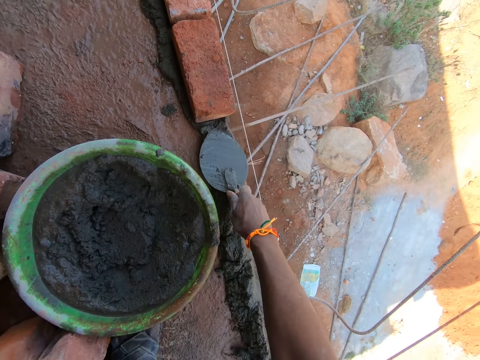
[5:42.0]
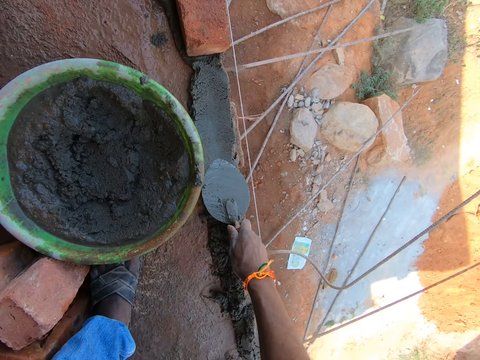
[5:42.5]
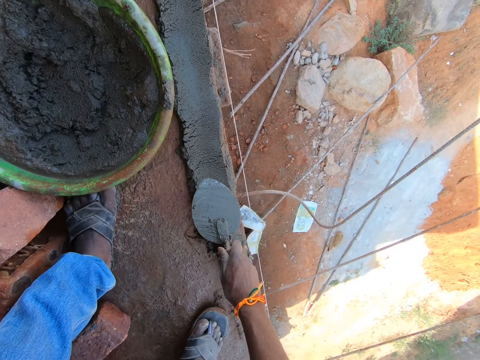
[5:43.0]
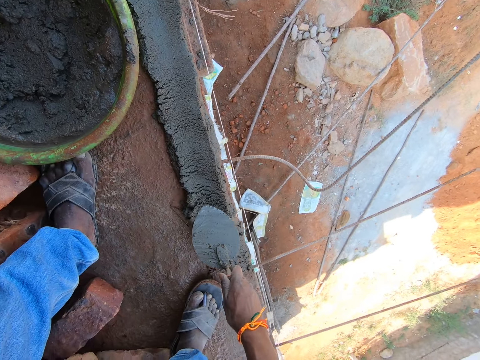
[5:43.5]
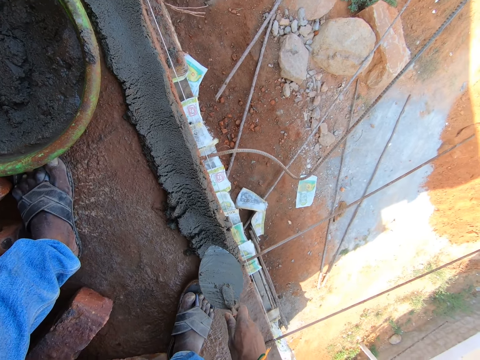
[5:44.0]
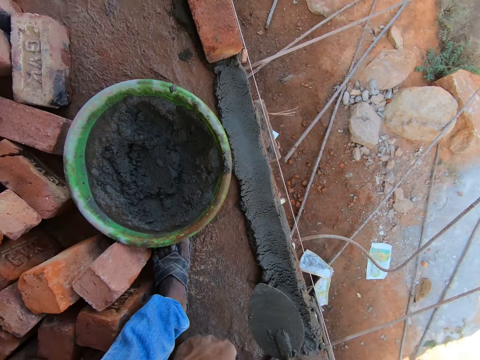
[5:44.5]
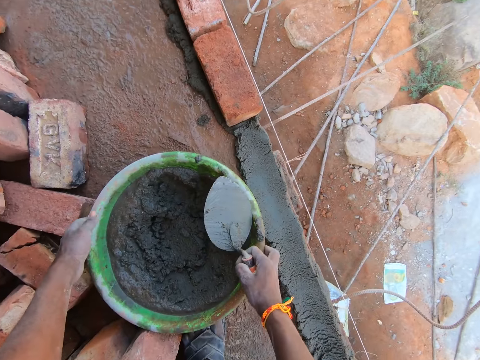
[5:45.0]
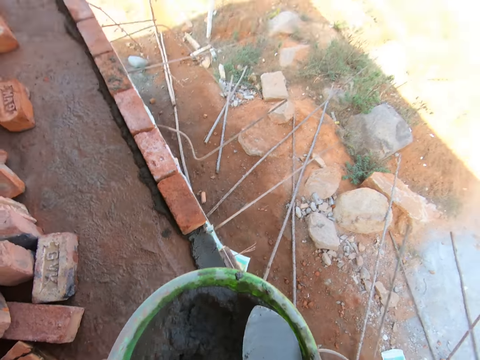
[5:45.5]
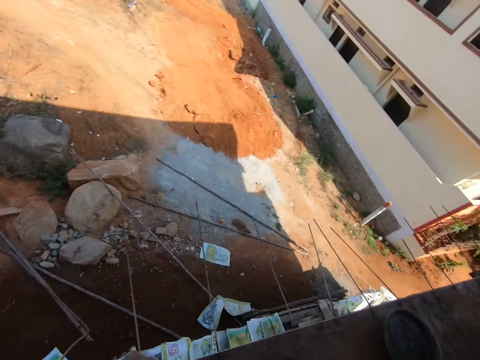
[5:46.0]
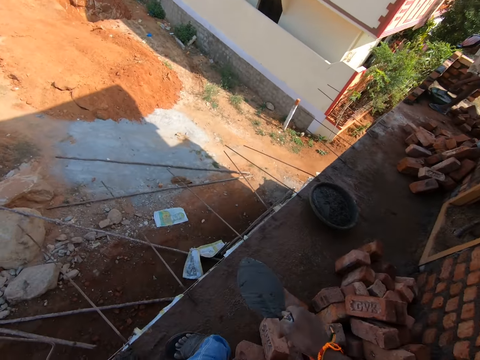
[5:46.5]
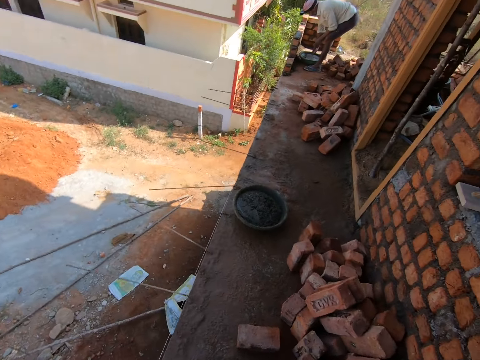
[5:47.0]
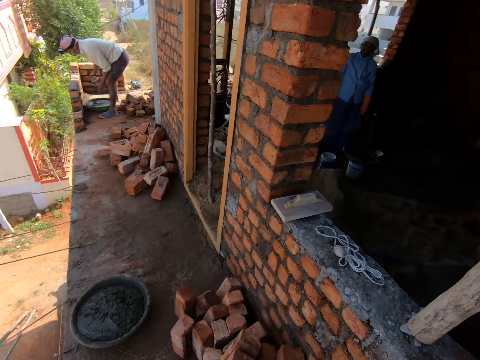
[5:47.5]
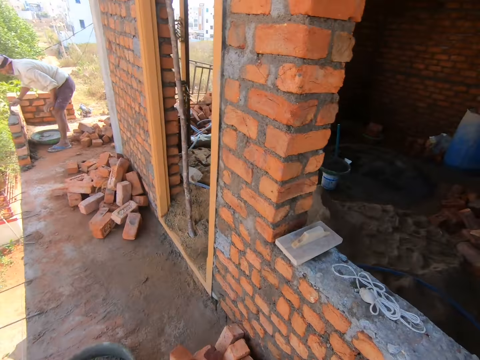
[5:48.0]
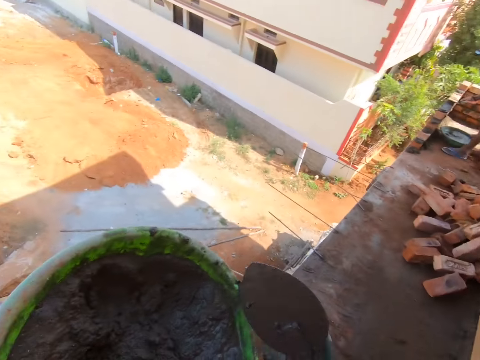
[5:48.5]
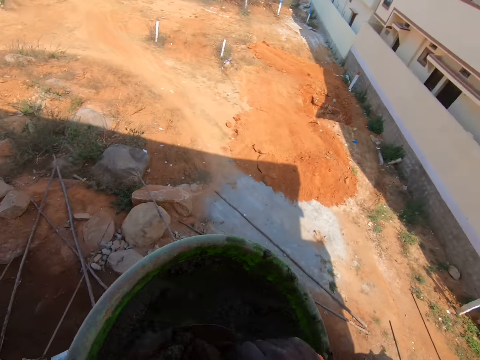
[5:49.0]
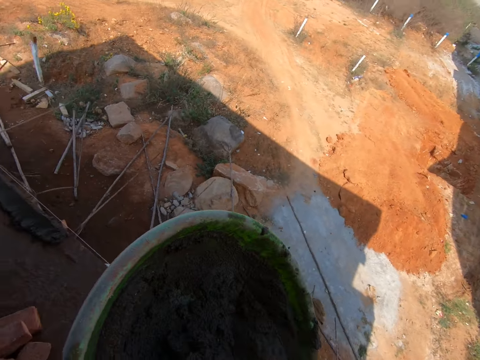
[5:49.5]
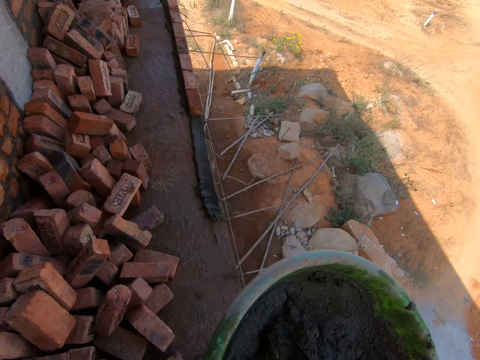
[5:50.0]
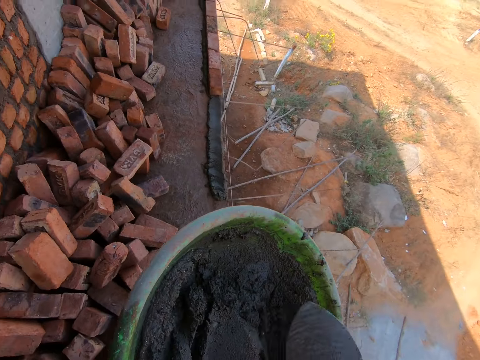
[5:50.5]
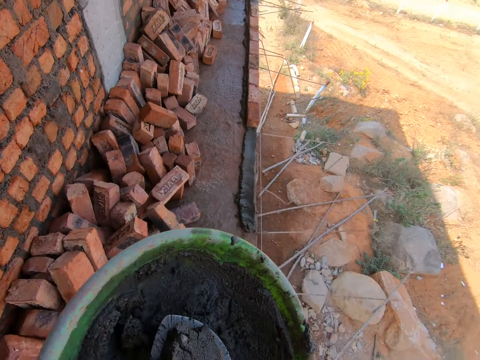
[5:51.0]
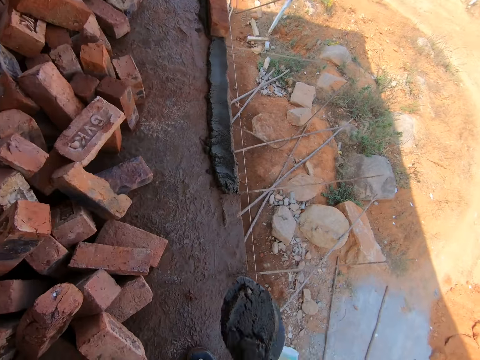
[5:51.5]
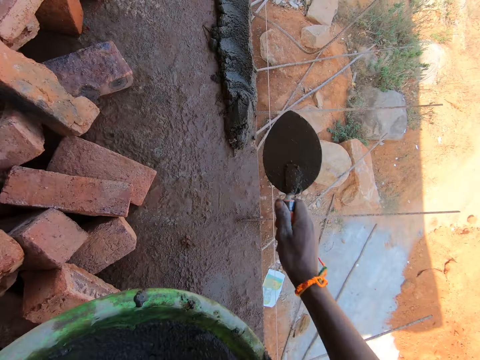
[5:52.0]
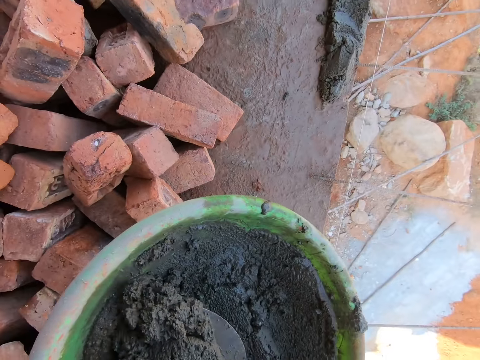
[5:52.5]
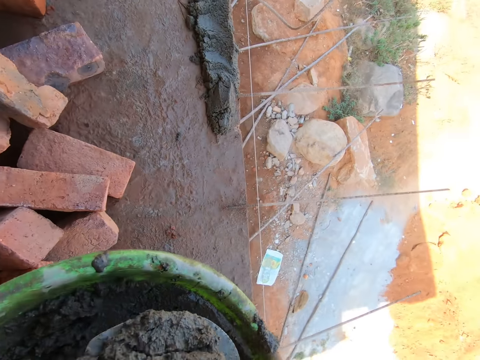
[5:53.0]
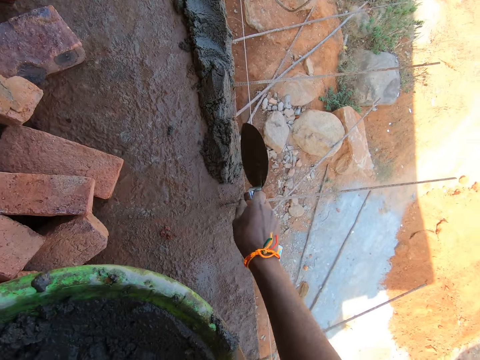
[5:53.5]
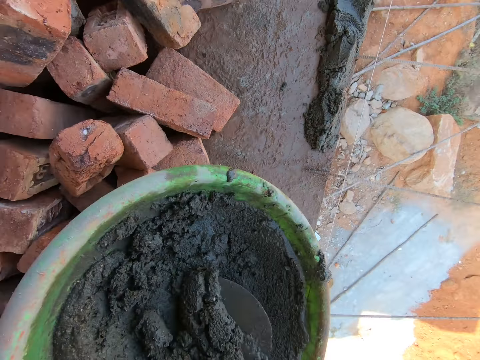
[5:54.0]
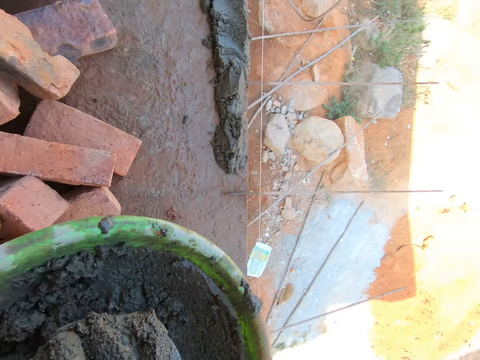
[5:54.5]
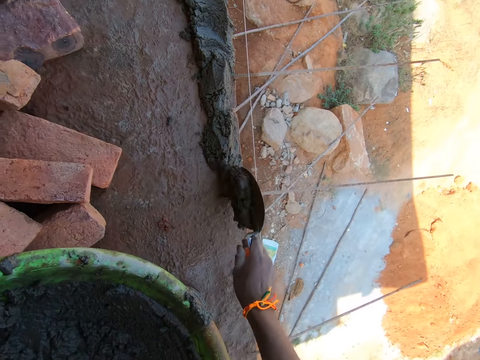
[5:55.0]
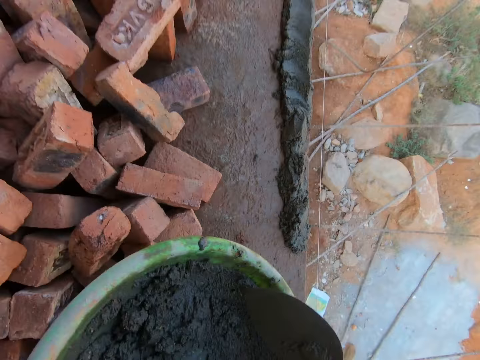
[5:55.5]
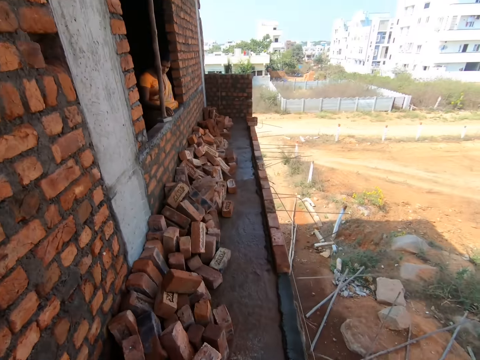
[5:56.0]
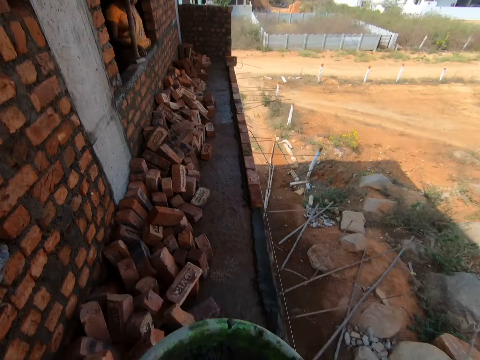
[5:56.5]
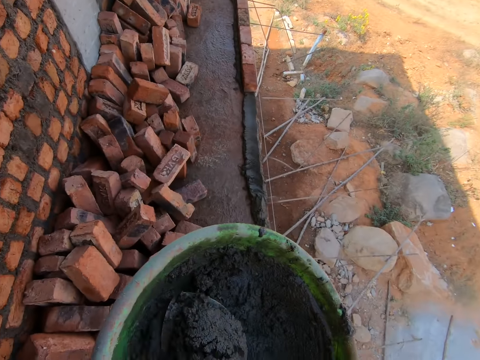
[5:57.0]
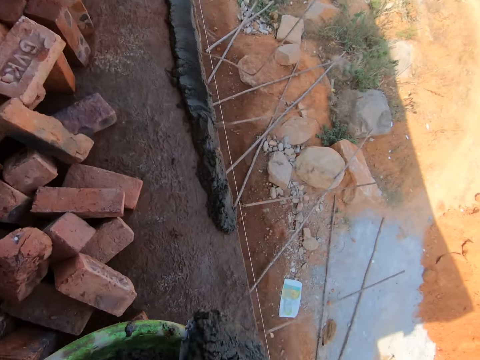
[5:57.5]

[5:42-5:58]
The camera wearer spreads sand on the floor. They carry the bucket of cement. They move a basin. They walk. They look around. They scoop the sand. They mix the sand. They scoop sand. They pour the sand on the floor. They scoop sand.

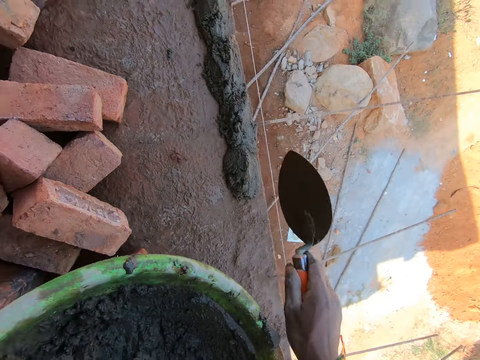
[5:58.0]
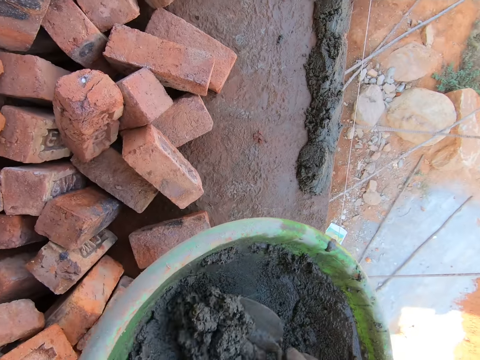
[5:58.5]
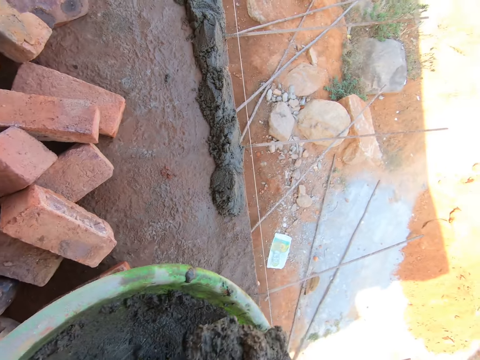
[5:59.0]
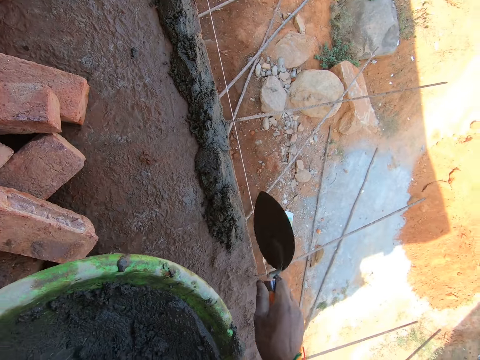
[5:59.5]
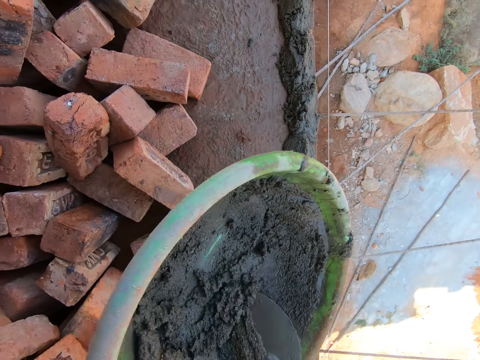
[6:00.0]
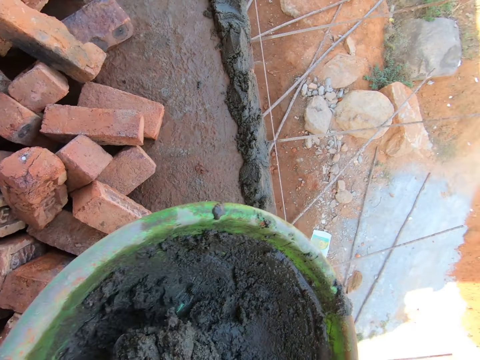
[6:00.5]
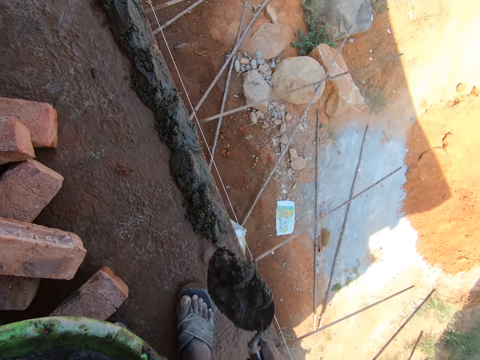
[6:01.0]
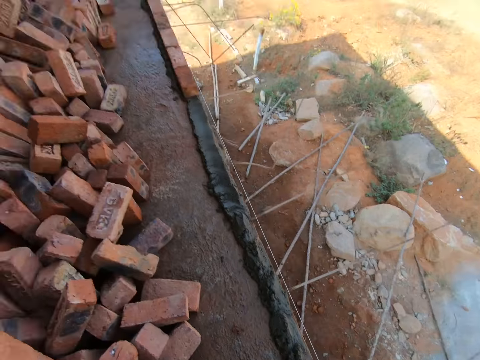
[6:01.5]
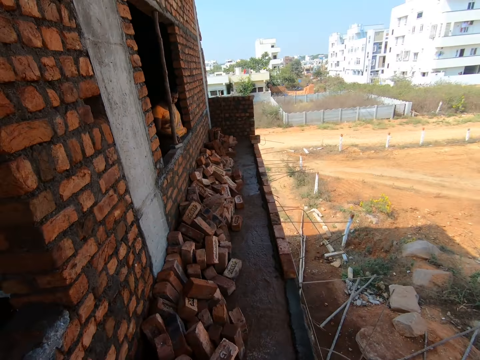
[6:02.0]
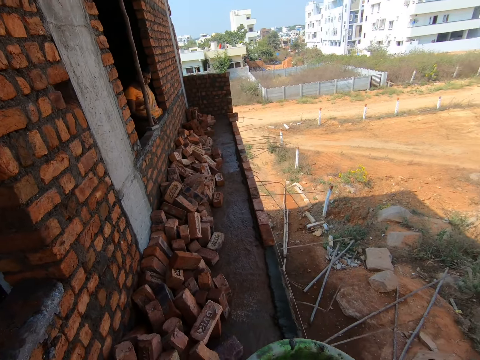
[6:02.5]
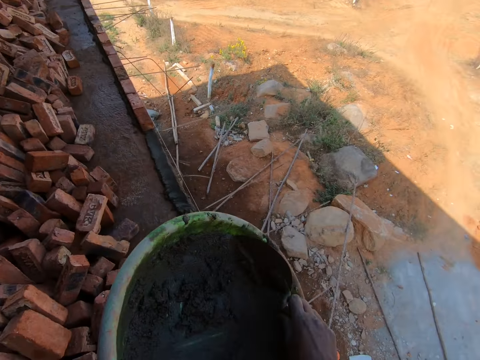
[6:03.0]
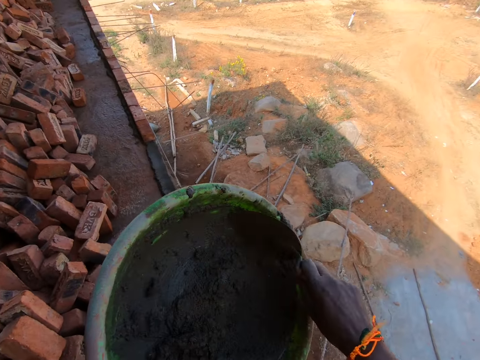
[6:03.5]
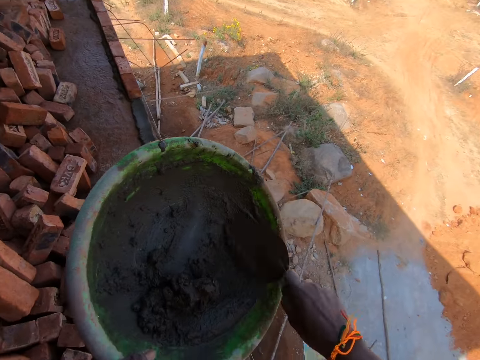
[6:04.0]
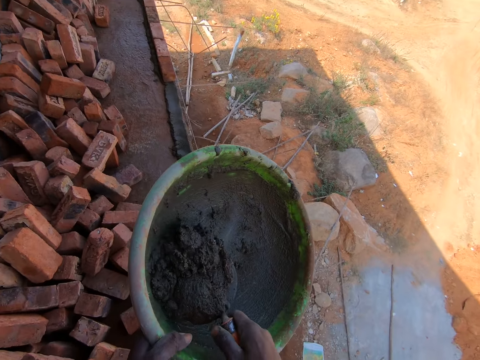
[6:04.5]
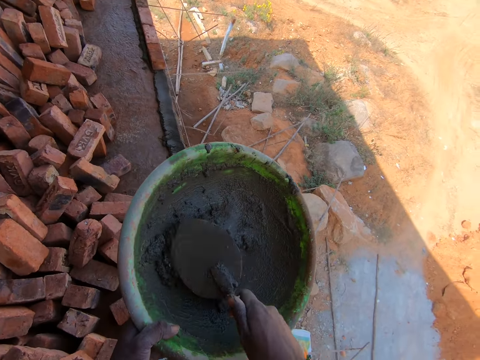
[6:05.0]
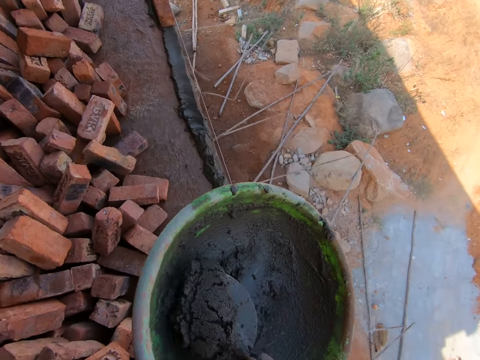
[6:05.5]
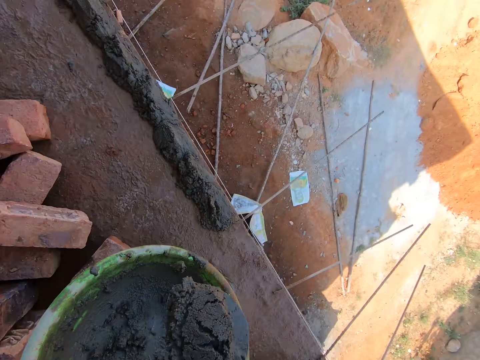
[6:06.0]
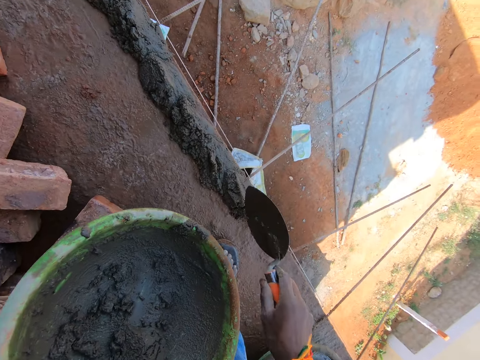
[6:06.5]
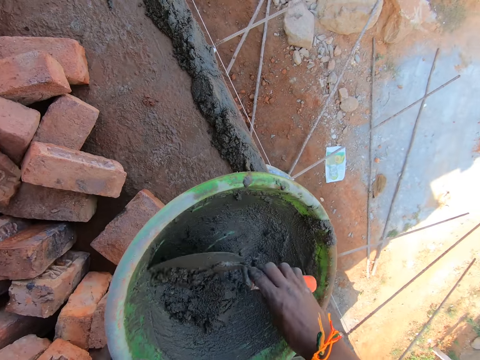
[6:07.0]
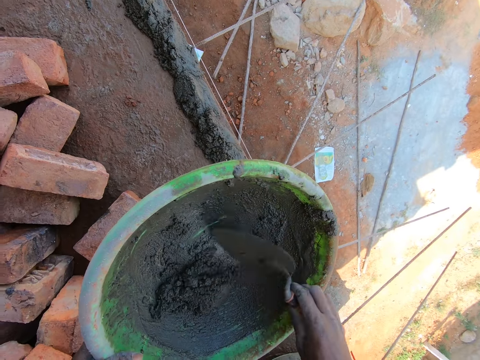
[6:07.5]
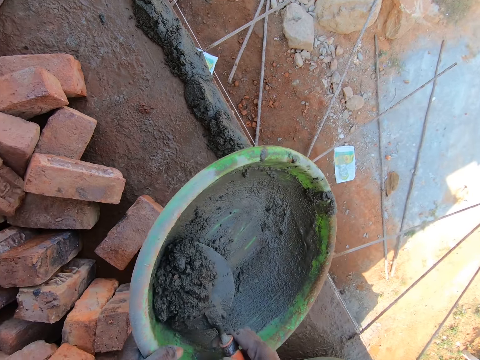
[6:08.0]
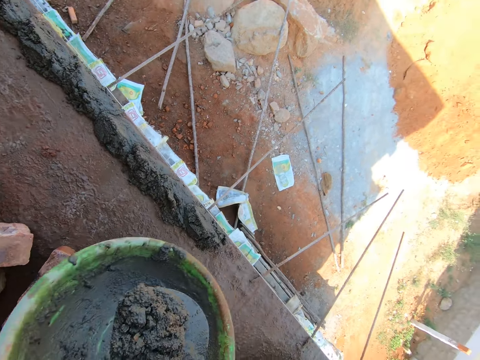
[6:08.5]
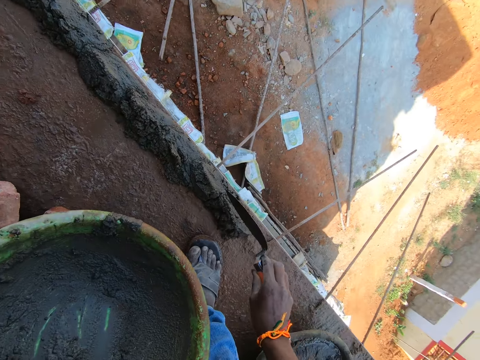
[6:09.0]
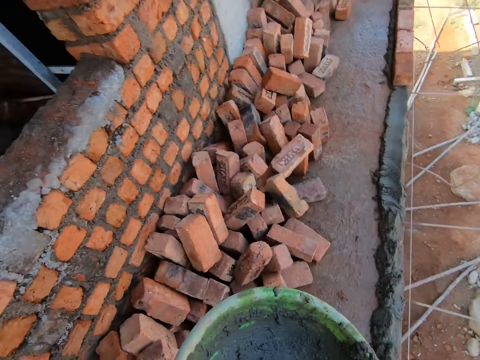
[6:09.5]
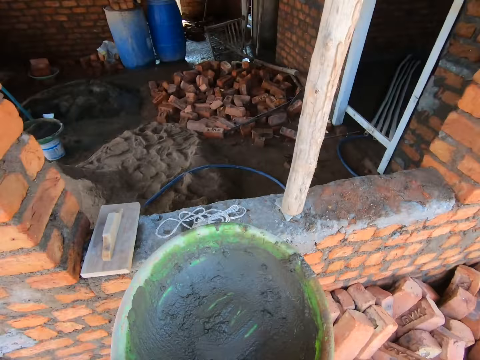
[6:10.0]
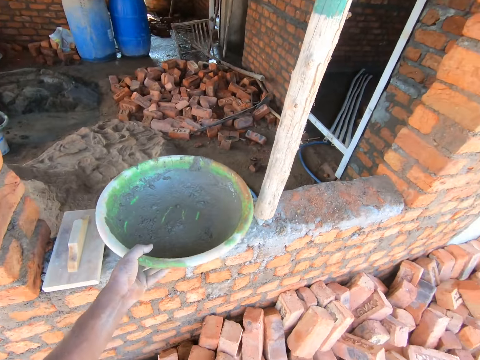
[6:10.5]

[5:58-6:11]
The camera wearer interacts with a lady. They scoop the cement. They pour sand on the floor. They interact with the lady. They scoop sand. They pour the sand on the floor.
